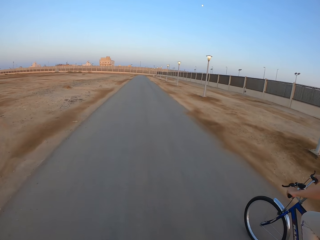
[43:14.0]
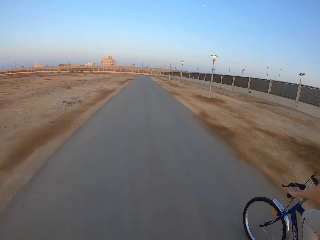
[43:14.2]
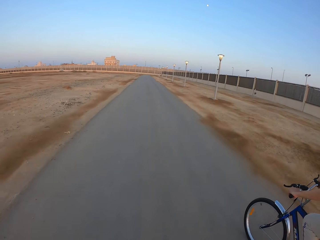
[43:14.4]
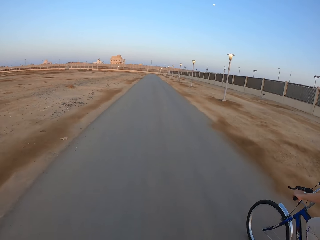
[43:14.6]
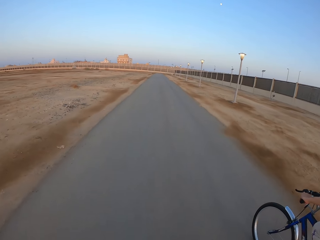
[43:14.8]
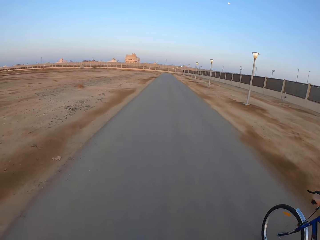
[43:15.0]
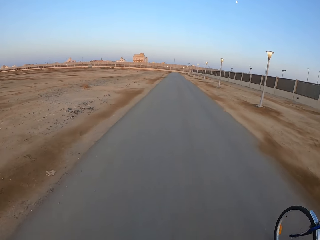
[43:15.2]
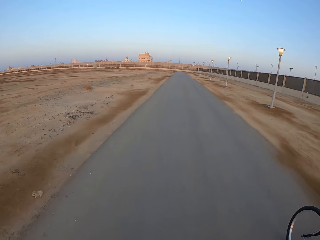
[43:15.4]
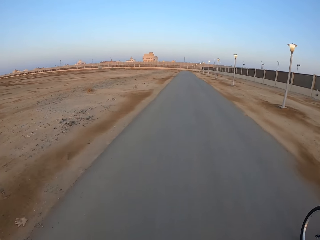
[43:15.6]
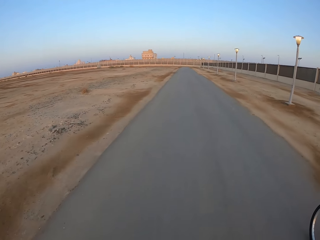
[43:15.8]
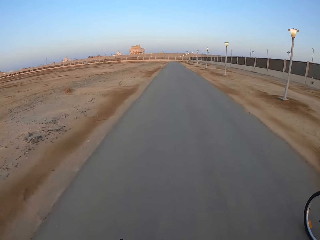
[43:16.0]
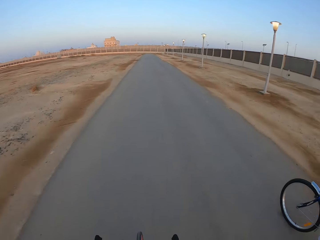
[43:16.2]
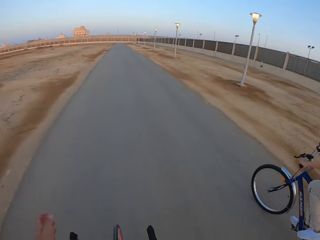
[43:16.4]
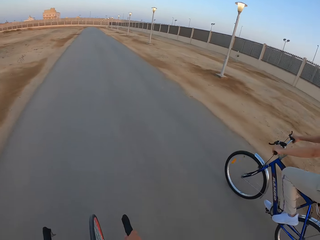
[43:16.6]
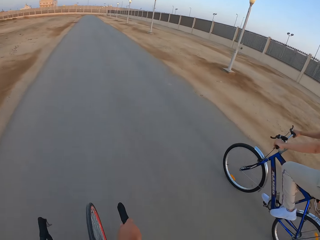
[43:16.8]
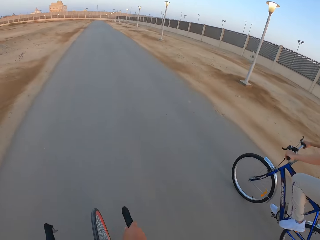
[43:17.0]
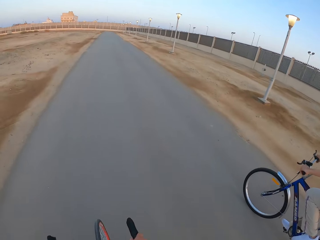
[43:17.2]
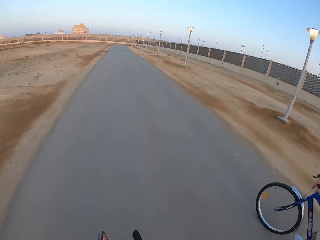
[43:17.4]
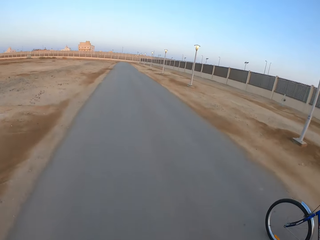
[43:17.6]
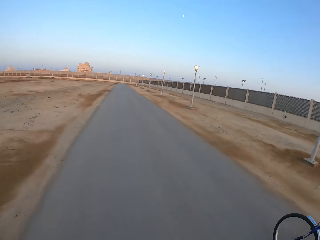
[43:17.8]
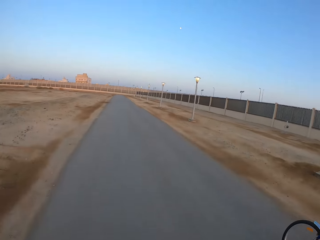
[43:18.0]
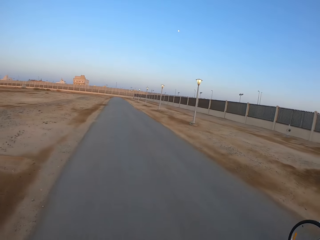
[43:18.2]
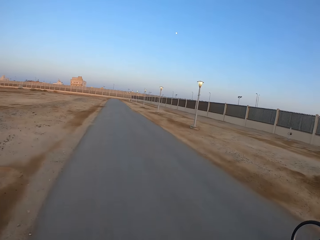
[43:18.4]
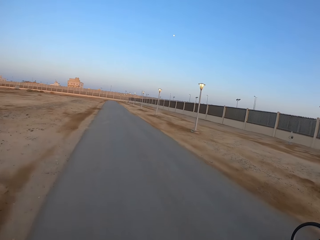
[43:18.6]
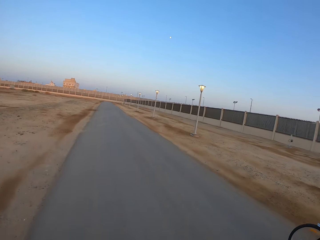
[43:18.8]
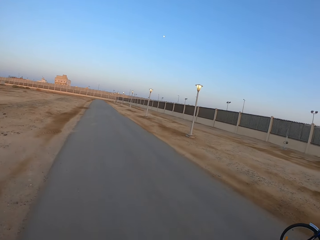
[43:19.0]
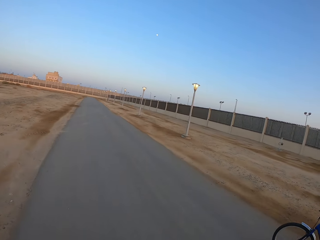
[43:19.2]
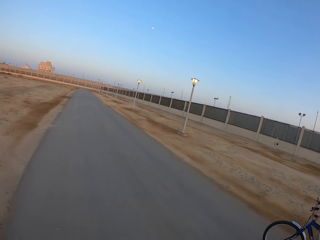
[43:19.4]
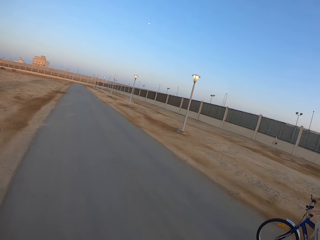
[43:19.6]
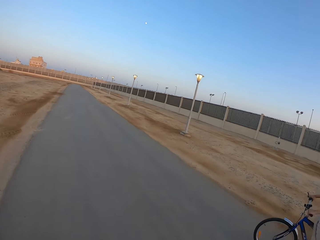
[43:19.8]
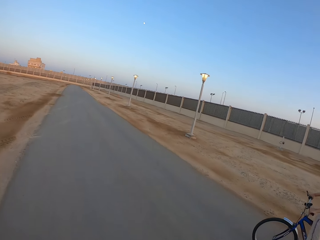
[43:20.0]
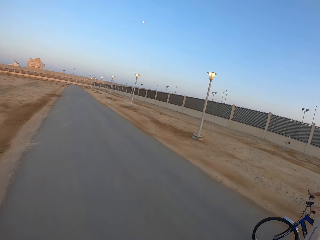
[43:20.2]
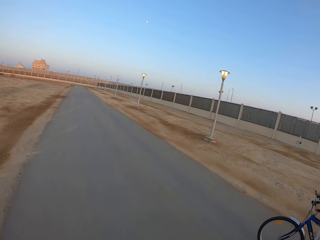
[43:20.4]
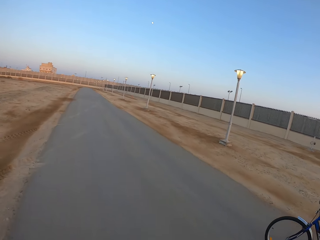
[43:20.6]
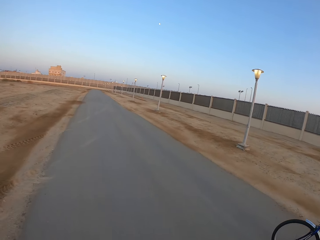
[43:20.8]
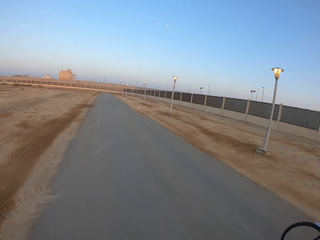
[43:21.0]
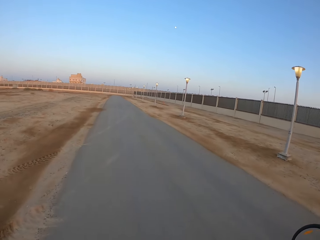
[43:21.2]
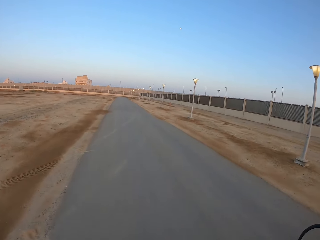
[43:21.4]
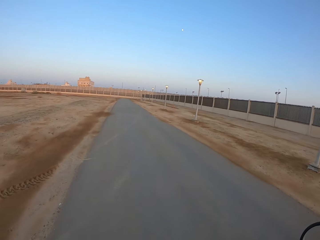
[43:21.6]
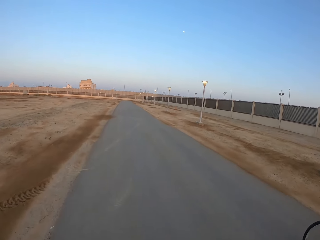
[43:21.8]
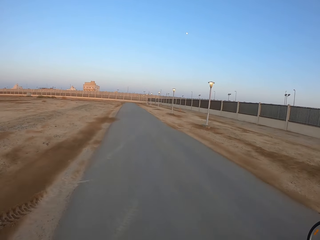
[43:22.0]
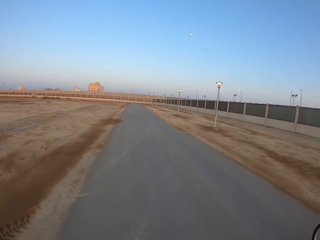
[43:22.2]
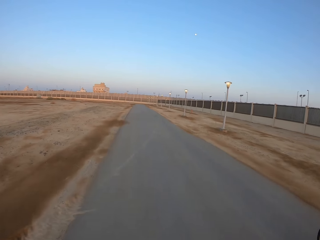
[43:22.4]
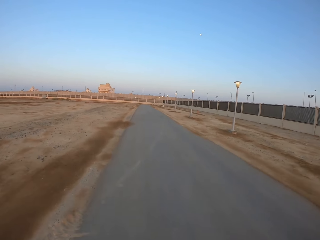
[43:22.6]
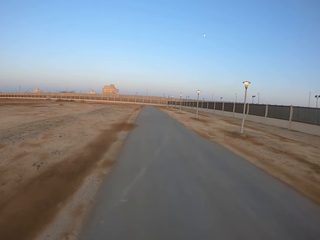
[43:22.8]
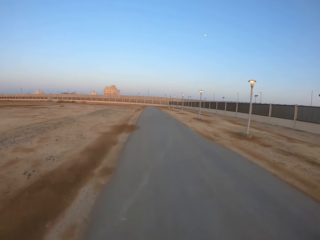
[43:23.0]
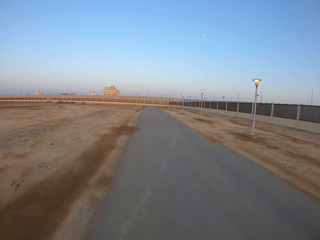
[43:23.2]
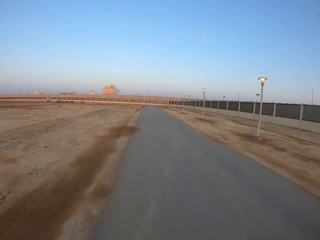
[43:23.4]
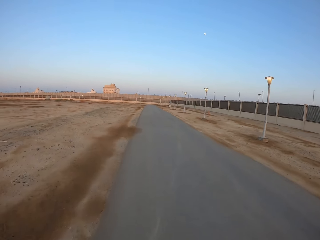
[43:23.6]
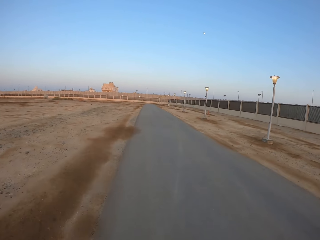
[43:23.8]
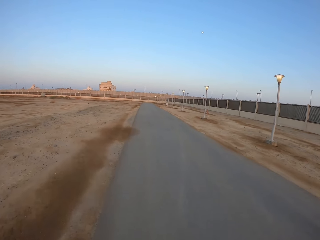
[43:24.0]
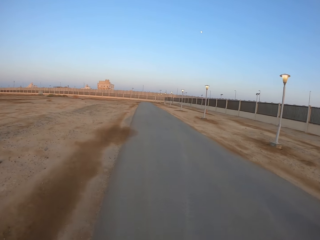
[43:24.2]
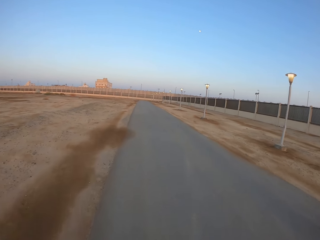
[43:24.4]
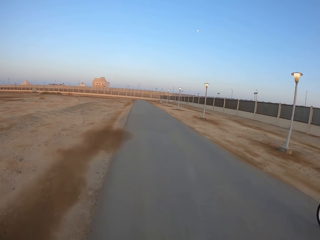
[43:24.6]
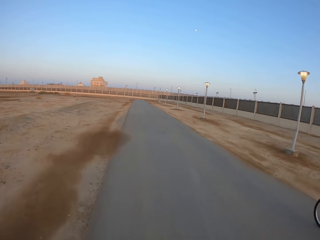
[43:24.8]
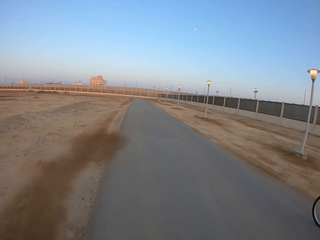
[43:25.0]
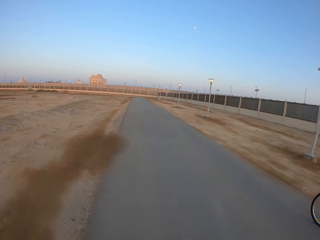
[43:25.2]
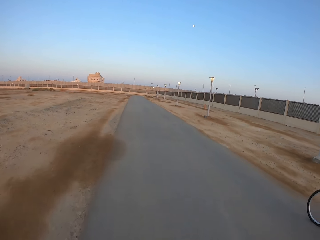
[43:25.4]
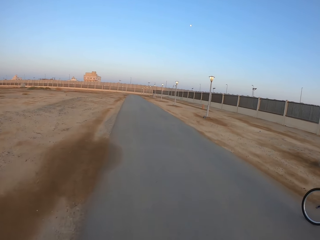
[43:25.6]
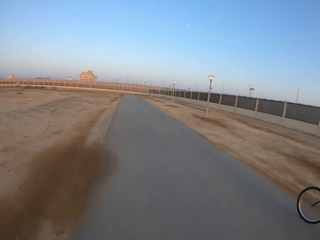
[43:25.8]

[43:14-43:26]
The camera wearer moves the hand. They ride the bicycle. A man rides the bicycle.

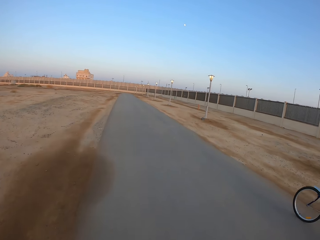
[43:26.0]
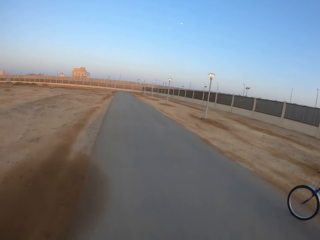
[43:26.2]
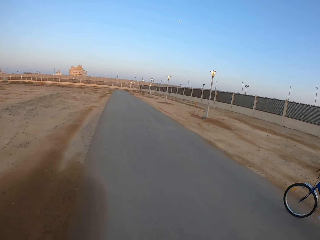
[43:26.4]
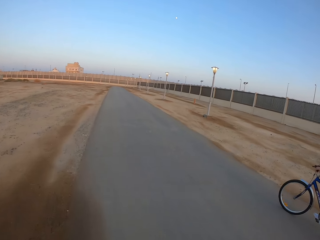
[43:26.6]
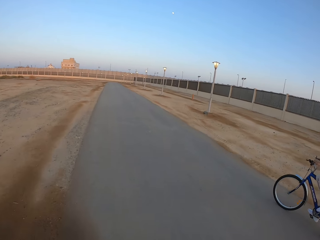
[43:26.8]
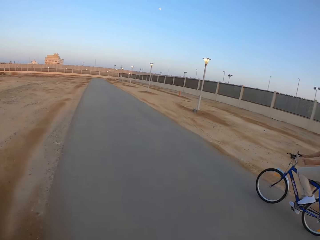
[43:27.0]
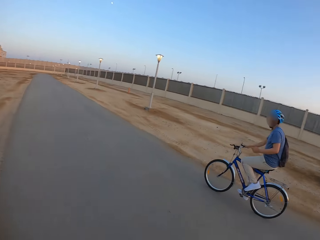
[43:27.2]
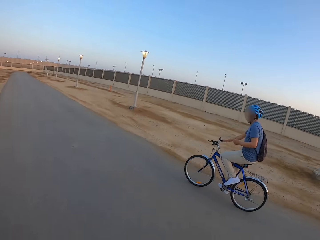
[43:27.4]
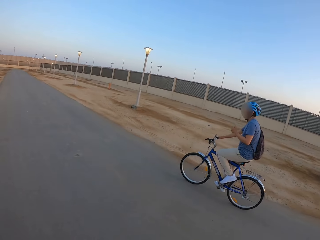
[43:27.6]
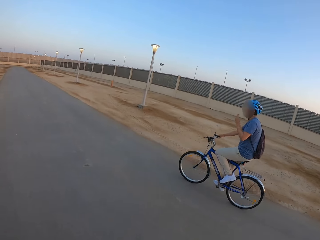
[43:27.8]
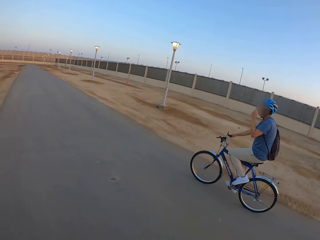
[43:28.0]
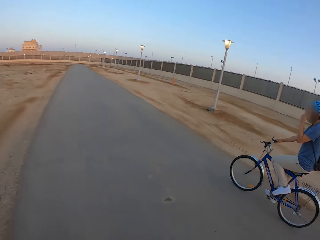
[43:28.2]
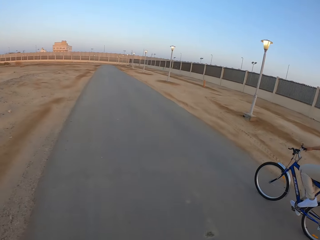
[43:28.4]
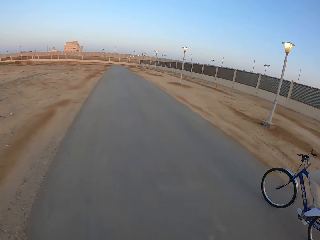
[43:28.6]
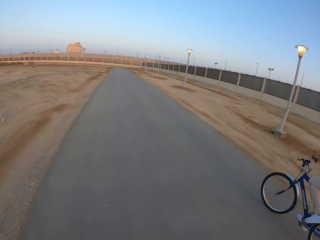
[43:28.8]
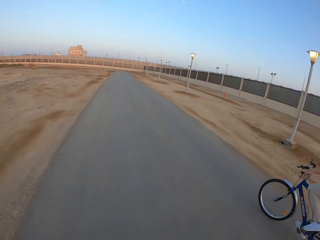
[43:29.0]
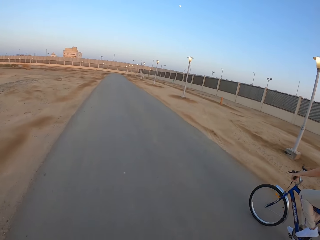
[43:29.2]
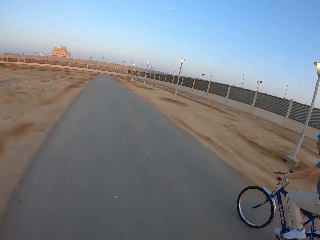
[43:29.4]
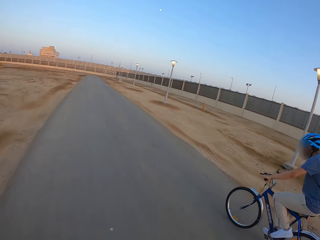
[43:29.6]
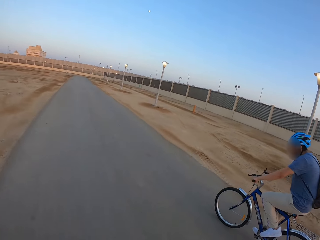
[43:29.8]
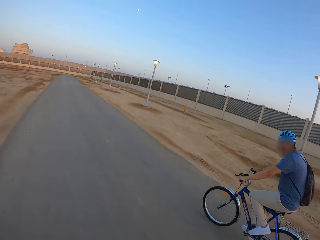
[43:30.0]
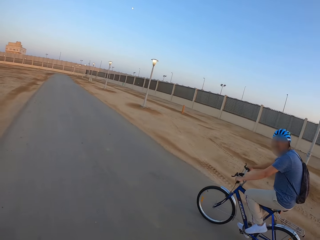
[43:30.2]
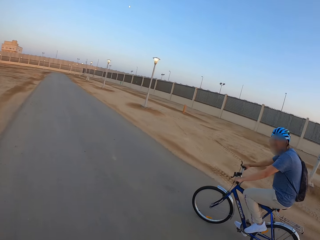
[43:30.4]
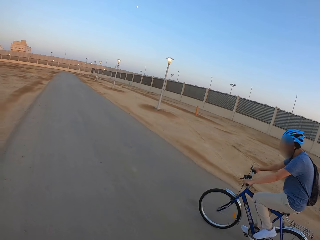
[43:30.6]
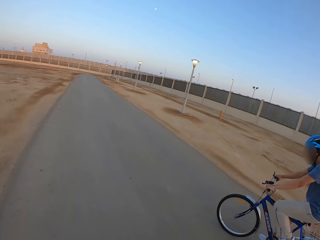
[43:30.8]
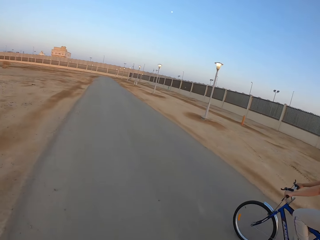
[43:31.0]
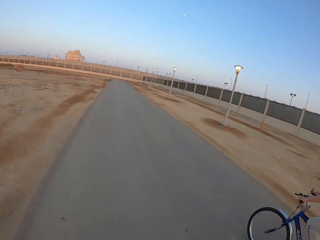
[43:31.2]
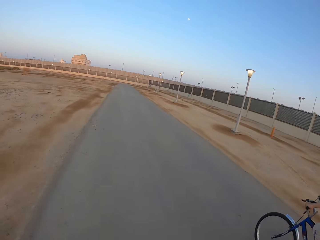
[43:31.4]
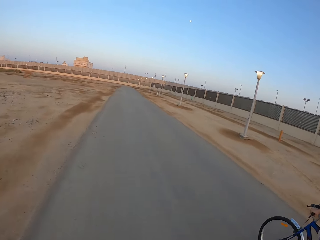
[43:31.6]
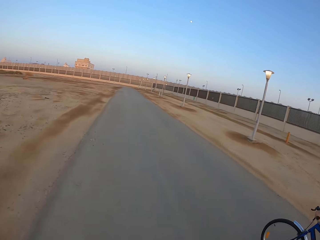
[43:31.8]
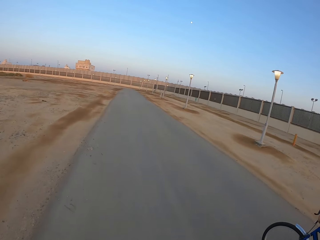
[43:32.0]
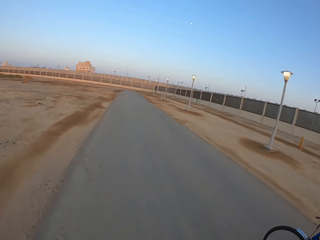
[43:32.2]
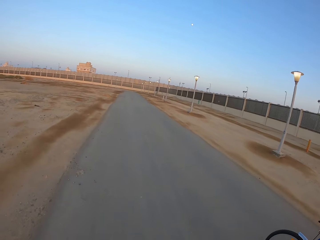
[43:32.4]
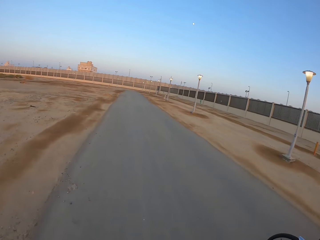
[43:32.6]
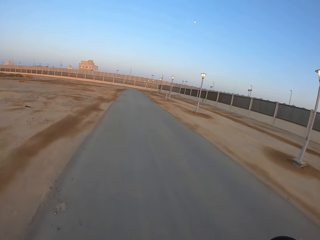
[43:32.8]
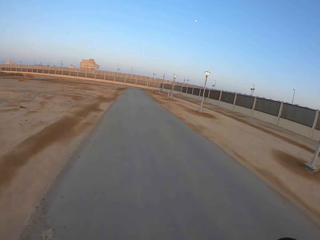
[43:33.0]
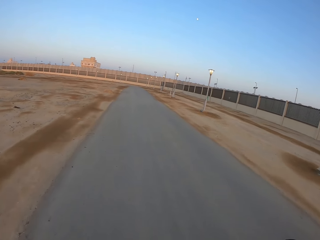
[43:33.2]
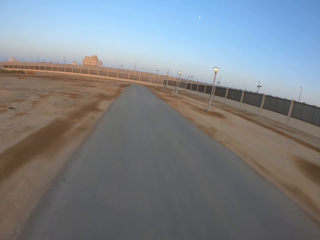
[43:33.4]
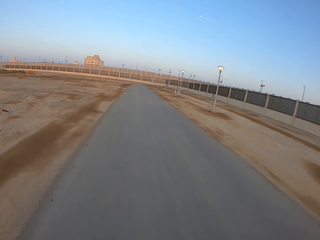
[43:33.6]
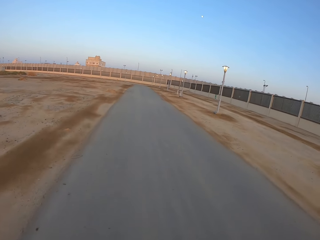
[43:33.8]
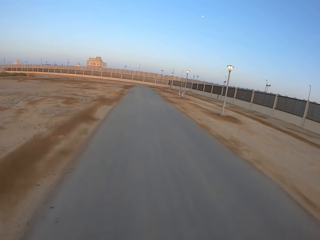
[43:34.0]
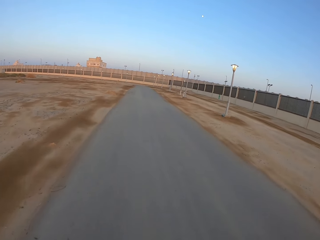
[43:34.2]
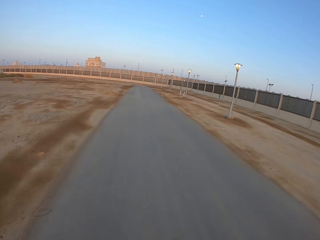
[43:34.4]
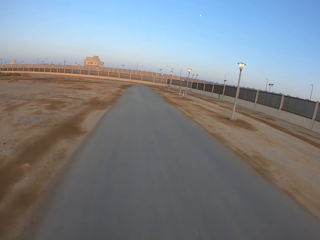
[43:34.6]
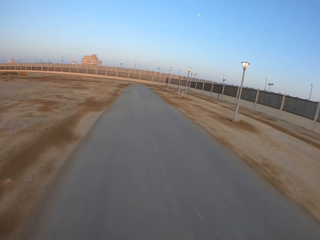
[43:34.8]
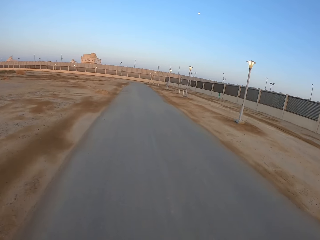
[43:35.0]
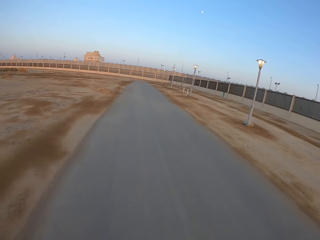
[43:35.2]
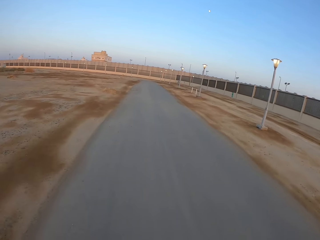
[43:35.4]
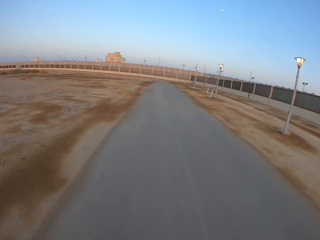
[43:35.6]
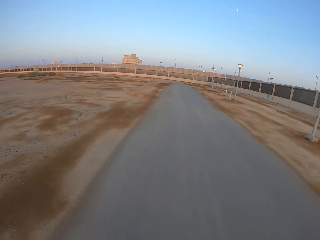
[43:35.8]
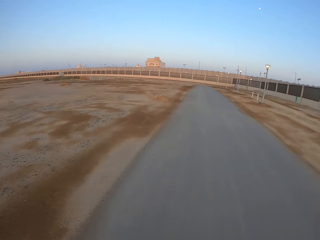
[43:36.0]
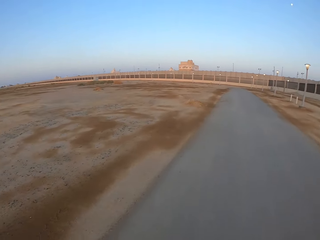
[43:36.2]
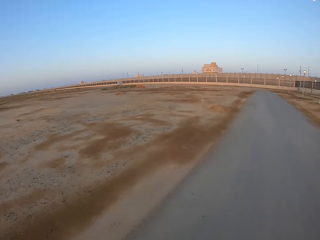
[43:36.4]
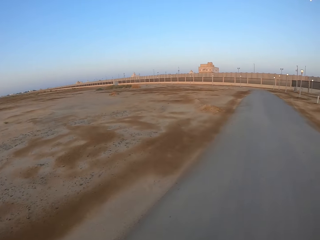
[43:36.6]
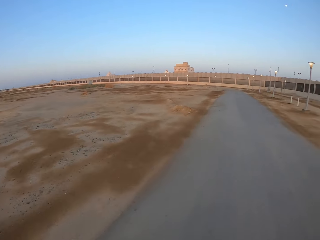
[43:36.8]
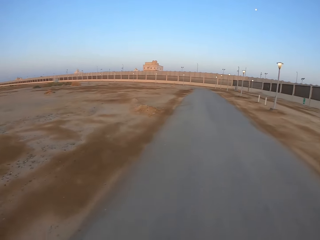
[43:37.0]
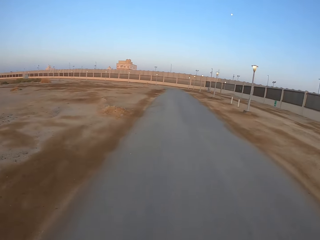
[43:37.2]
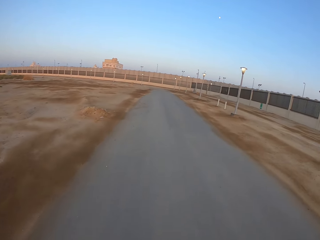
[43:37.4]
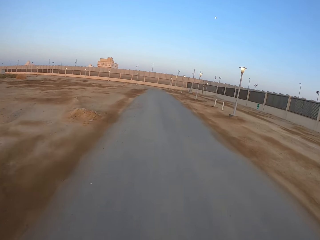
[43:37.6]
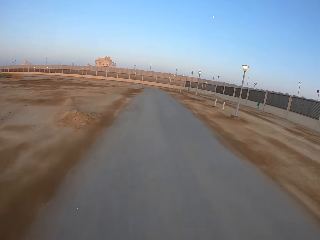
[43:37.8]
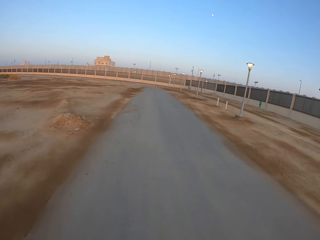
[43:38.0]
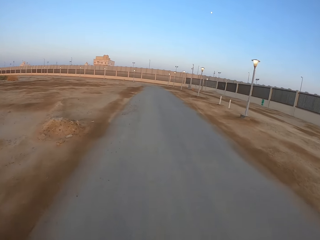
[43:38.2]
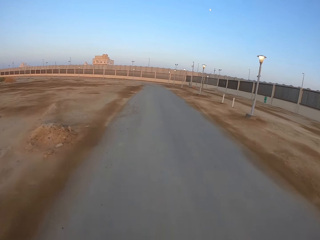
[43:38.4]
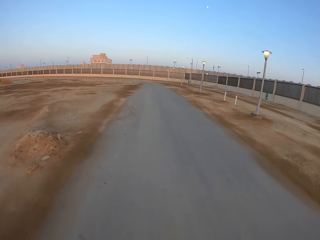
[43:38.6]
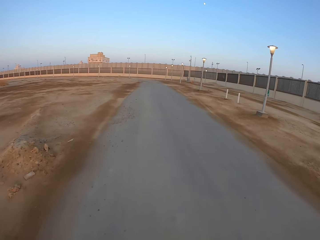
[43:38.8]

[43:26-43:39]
A man touches the face. The camera wearer rides the bicycle. They look around.
